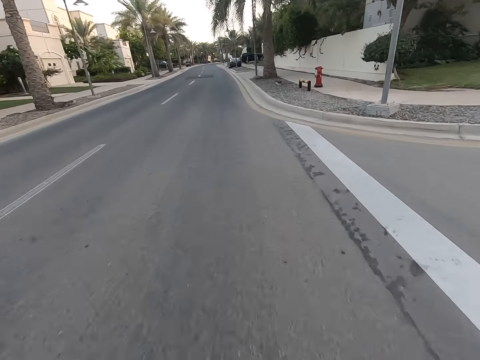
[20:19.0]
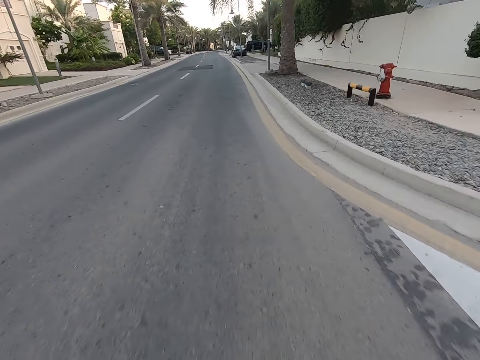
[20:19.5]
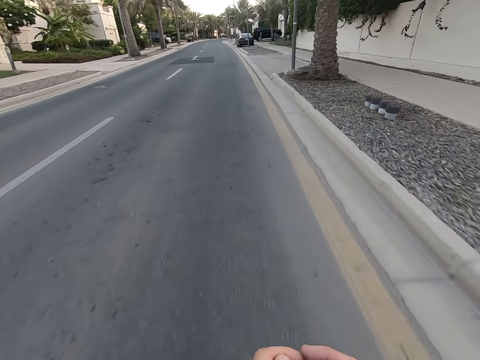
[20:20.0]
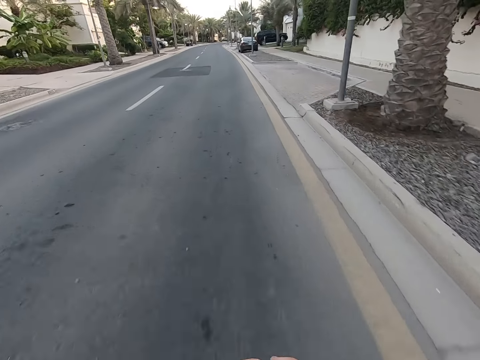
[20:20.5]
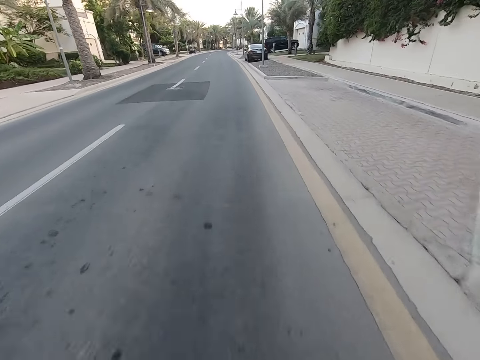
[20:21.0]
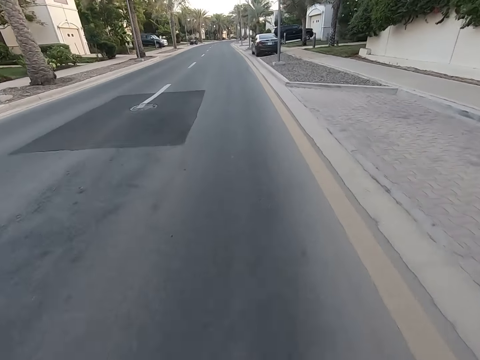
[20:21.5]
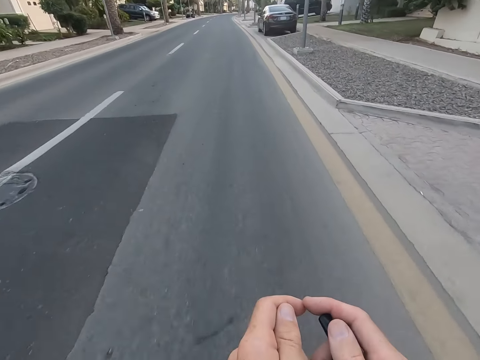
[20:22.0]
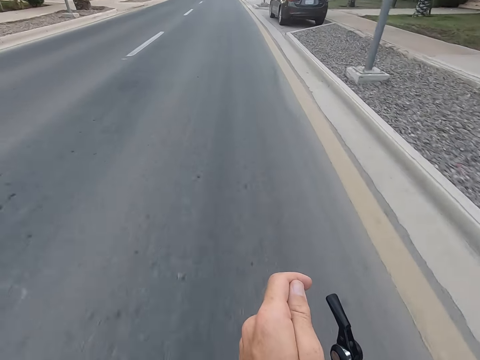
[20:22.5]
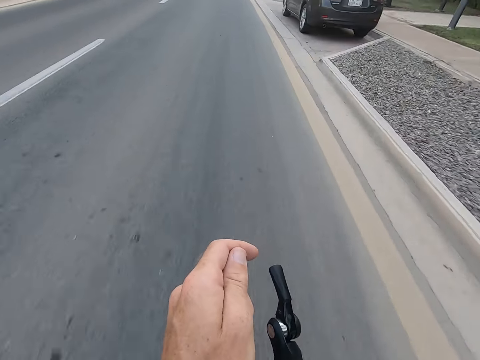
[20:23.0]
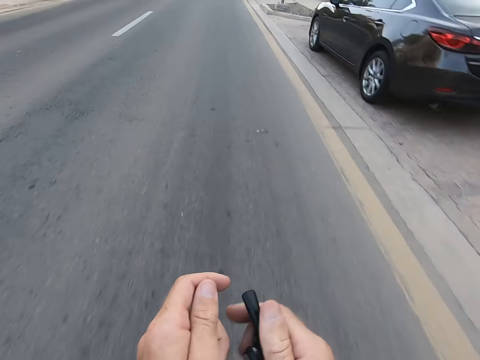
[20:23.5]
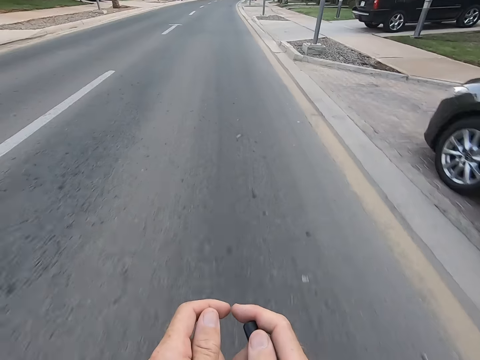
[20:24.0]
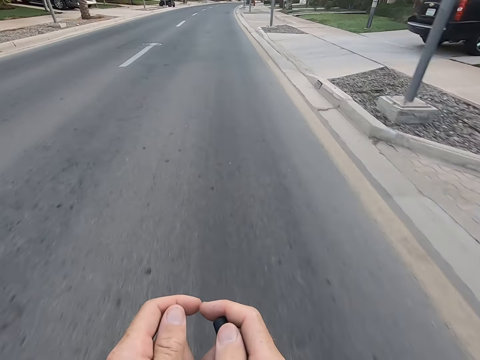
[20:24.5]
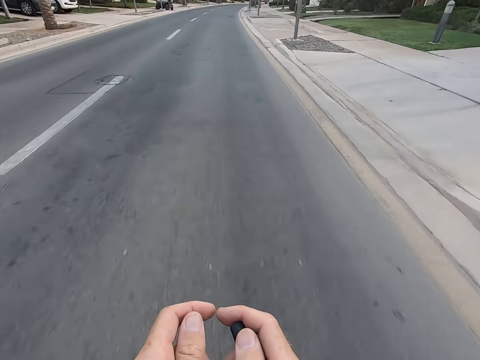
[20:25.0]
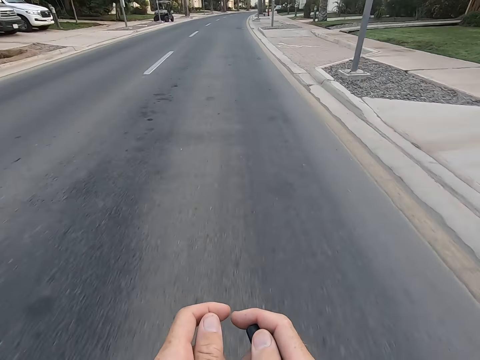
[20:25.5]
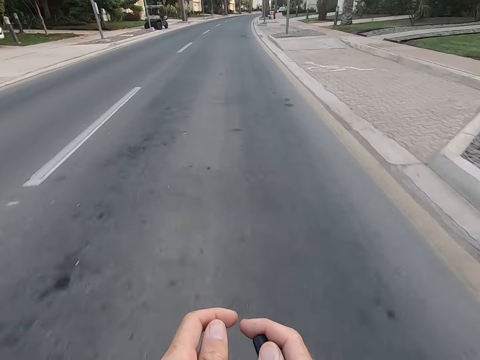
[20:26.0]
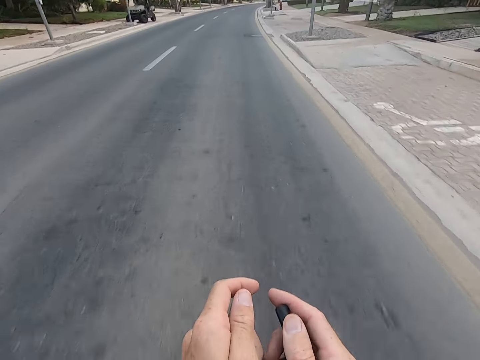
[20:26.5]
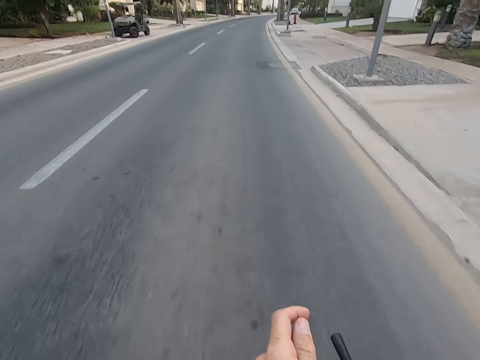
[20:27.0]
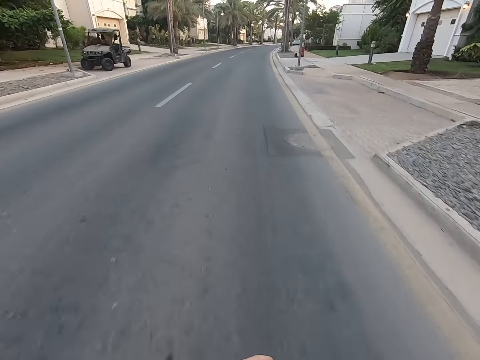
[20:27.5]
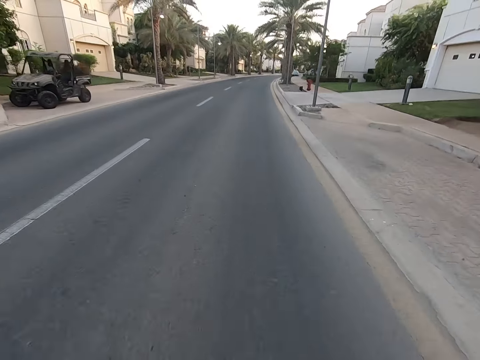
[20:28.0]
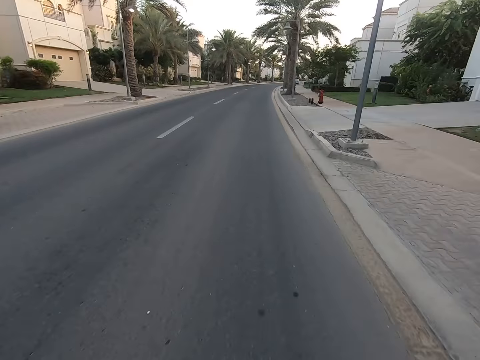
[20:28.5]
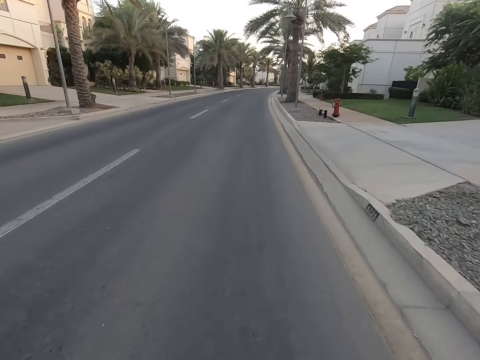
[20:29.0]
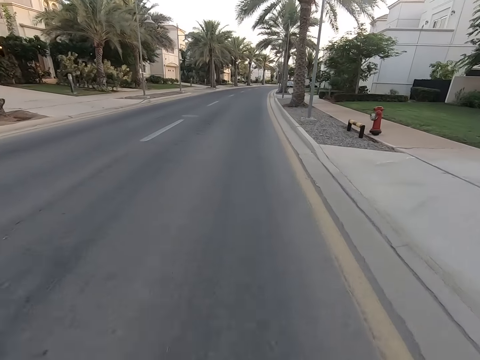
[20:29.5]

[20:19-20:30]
The camera wearer raises the right hand towards something. They hold the bicycle handle with the hands. They withdraw the left hand from something. They ride the bicycle on the road.

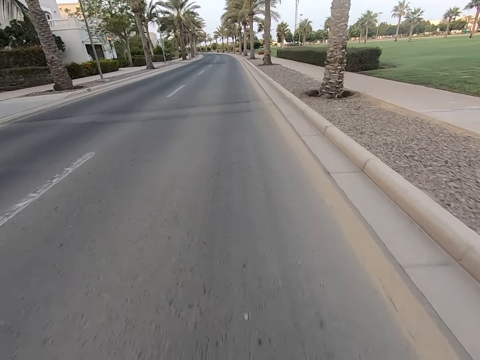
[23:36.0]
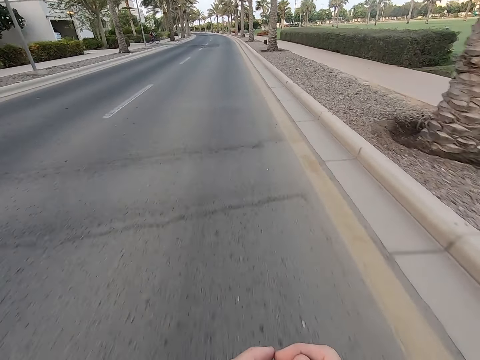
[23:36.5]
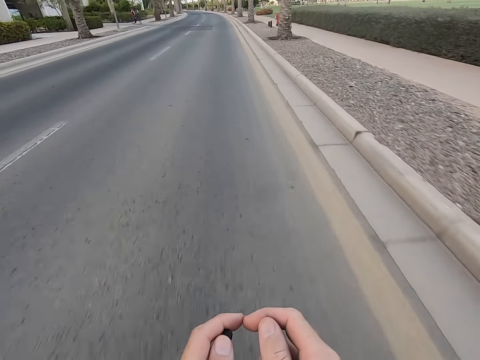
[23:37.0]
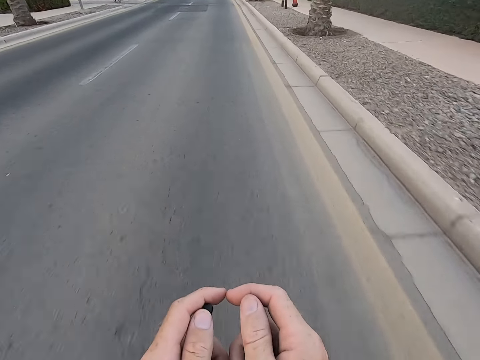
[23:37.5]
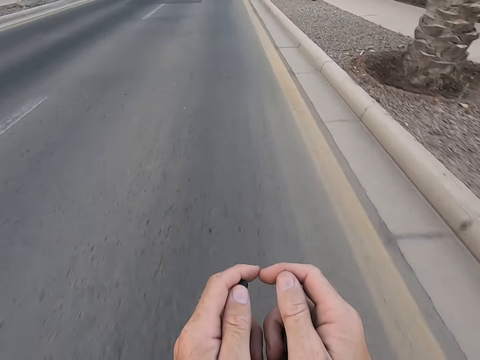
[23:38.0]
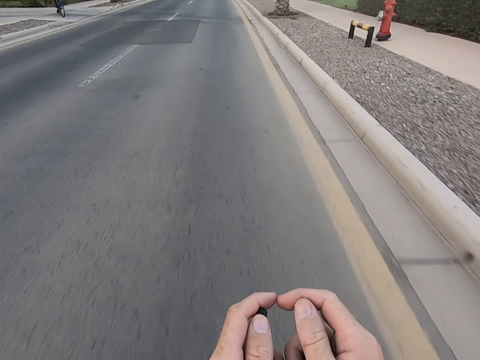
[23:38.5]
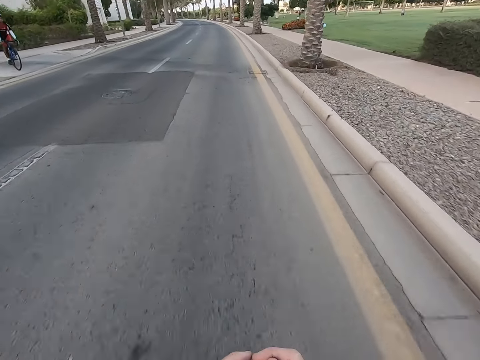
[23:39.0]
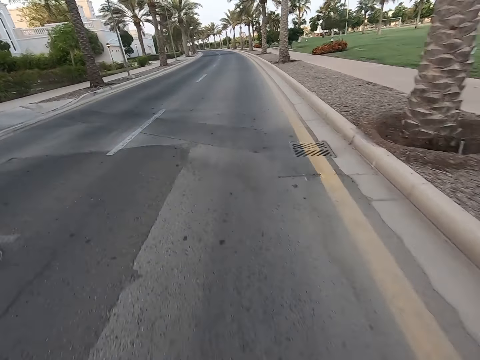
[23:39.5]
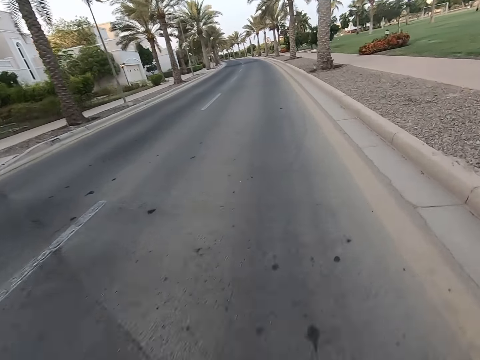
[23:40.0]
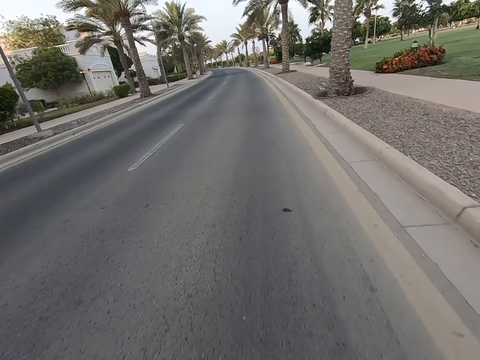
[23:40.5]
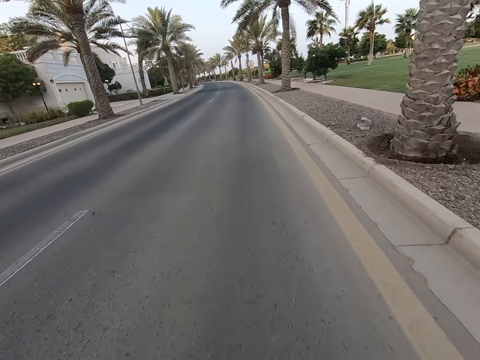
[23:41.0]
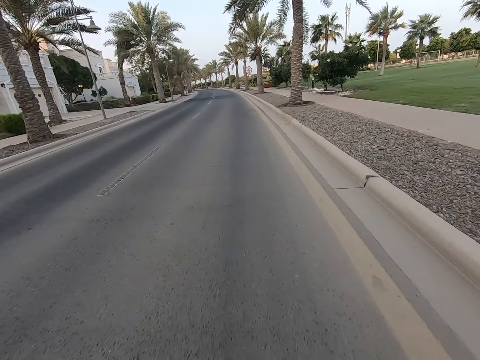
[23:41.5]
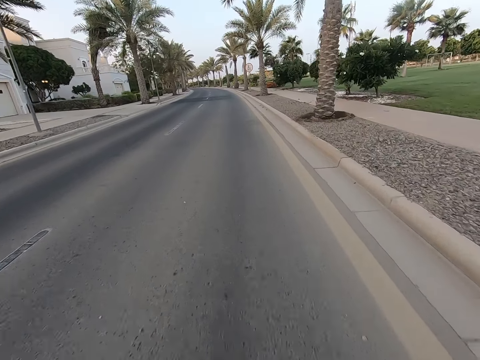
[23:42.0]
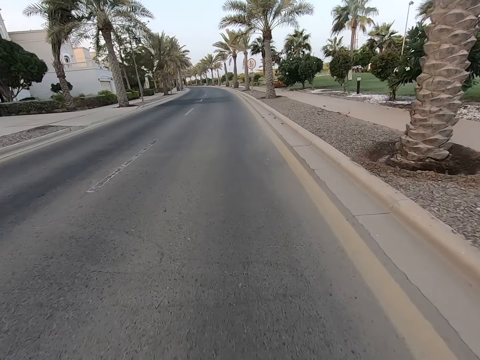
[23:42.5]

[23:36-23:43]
The camera wearer stretches the hand.

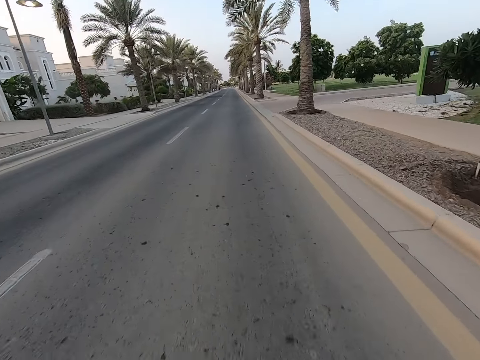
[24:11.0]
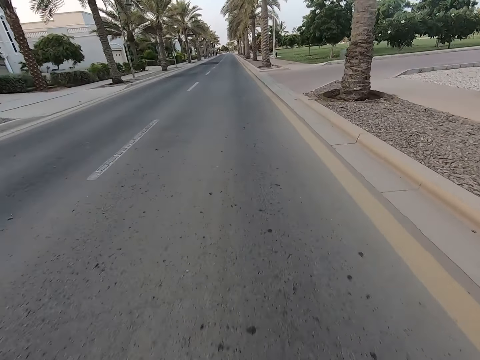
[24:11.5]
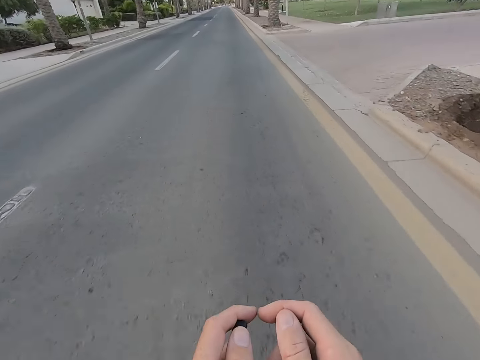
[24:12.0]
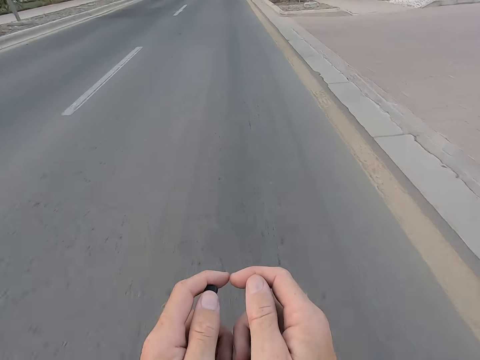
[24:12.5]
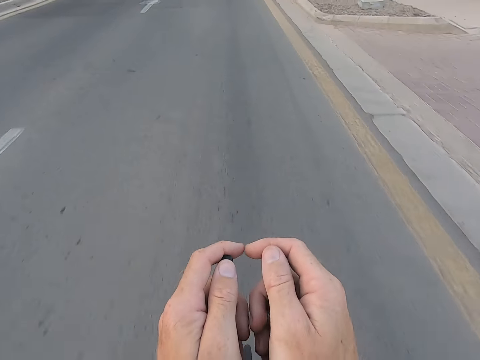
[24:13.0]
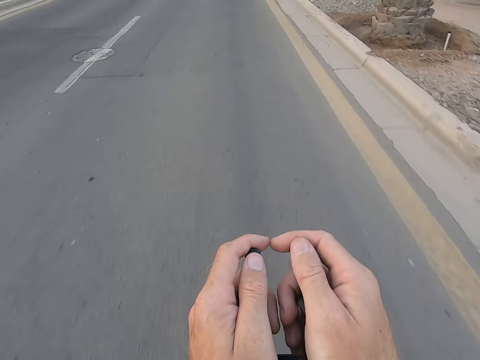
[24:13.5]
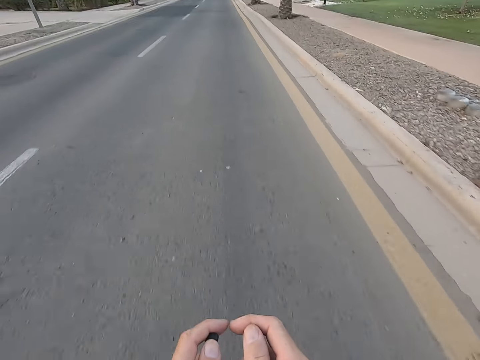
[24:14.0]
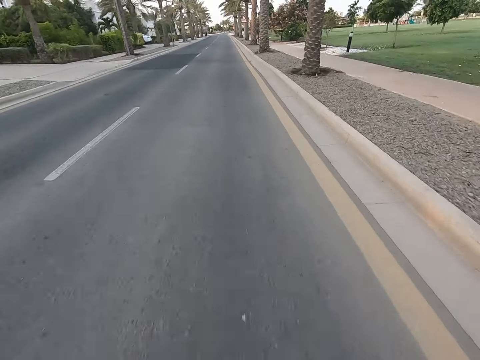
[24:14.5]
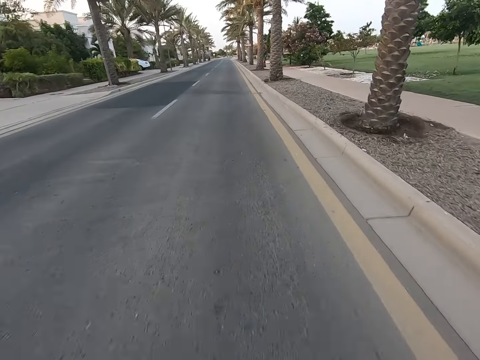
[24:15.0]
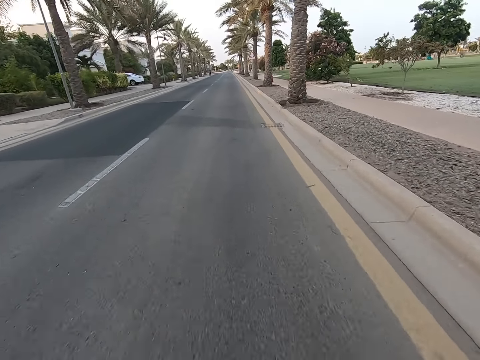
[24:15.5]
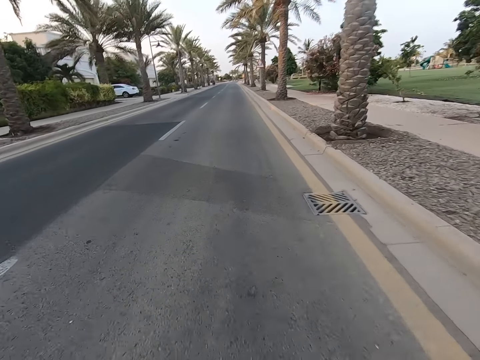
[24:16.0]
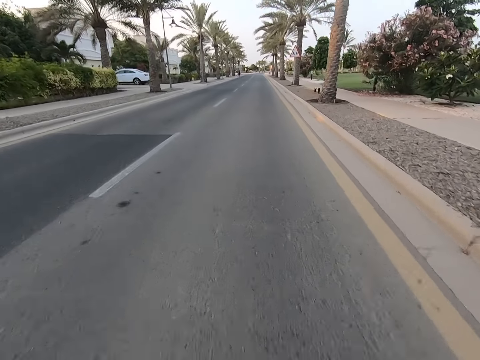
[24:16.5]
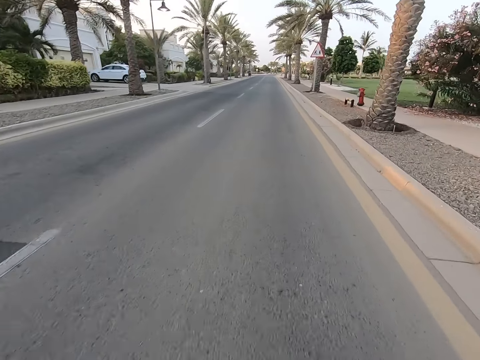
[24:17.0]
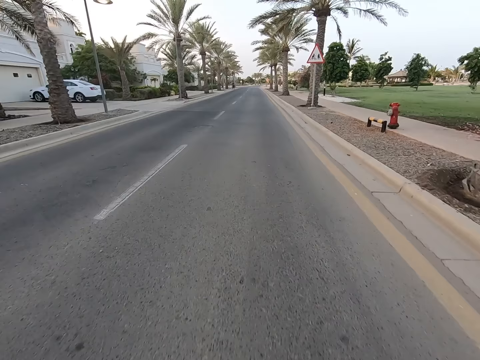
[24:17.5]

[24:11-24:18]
The camera wearer moves the hand.

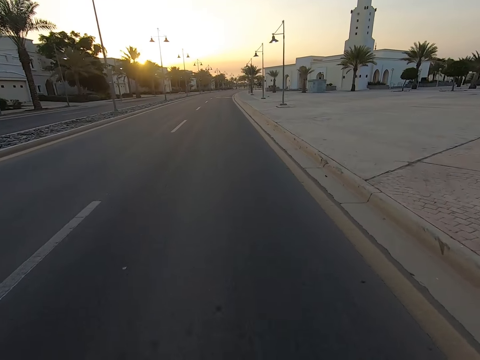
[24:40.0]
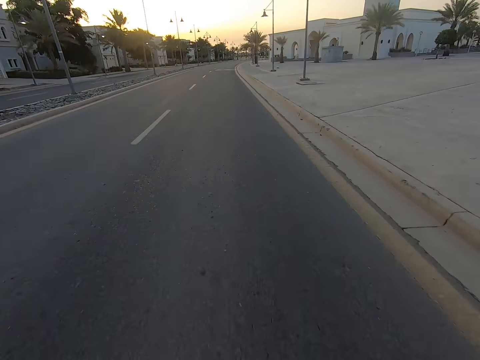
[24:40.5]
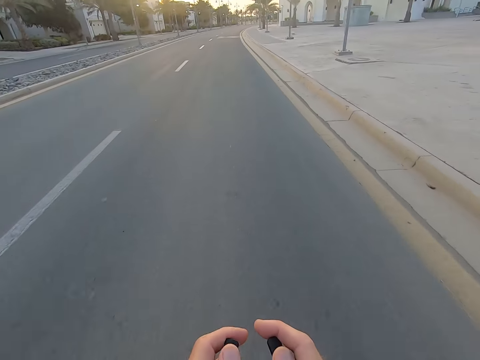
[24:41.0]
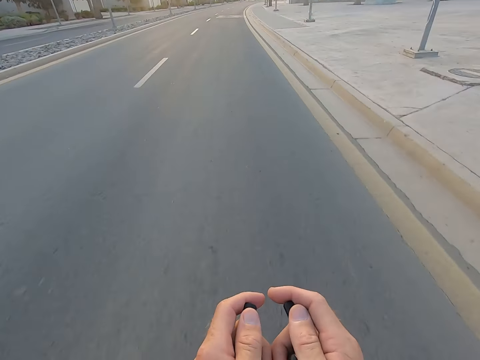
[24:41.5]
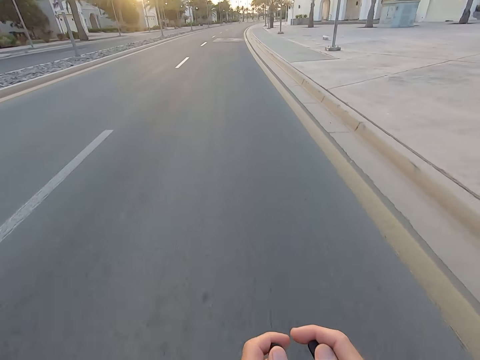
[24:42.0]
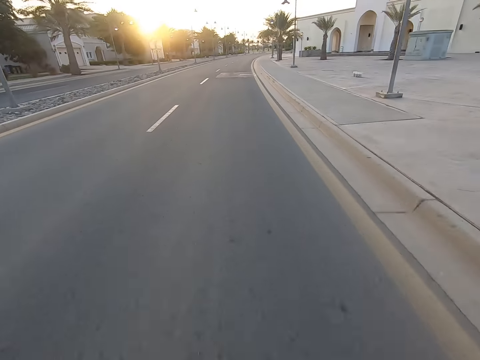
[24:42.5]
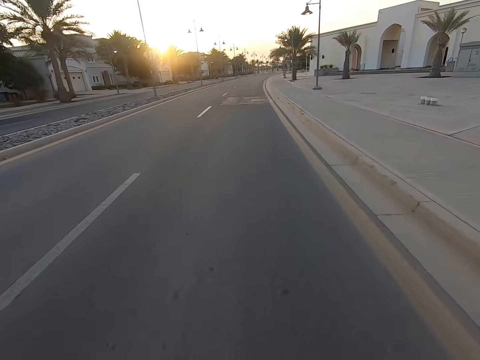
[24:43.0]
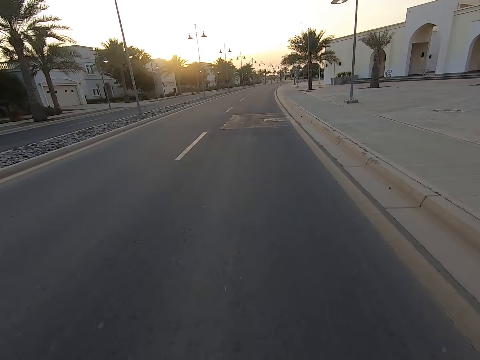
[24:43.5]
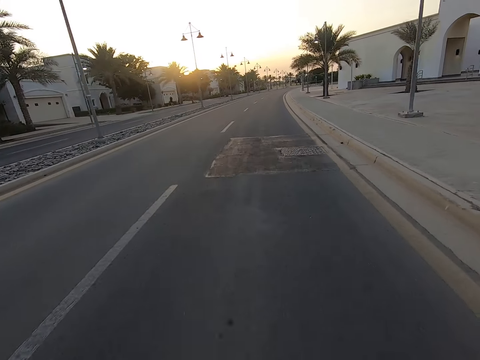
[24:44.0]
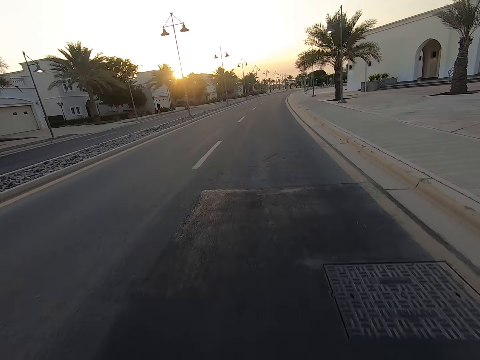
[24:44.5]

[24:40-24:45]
The camera wearer stretches the hand.
